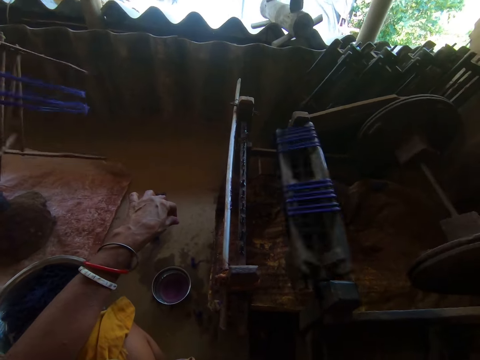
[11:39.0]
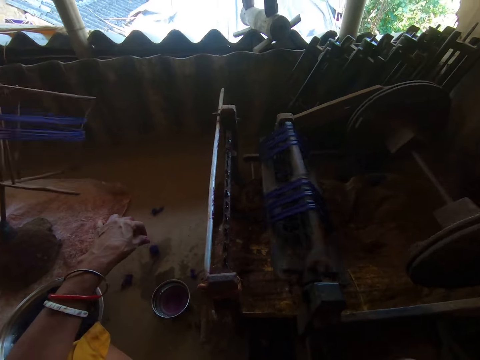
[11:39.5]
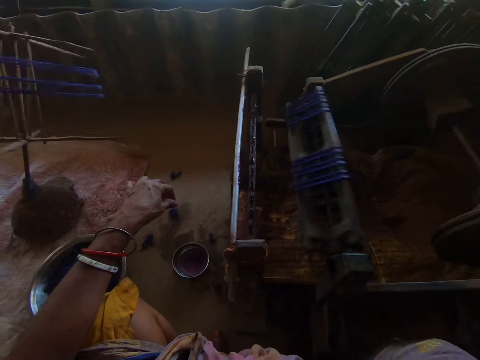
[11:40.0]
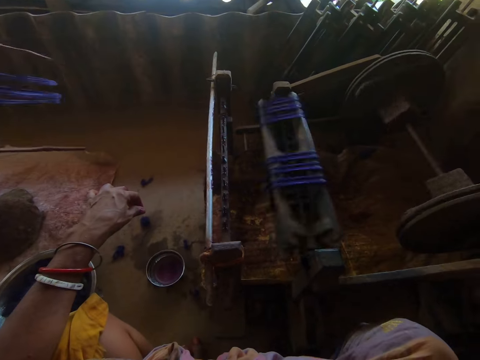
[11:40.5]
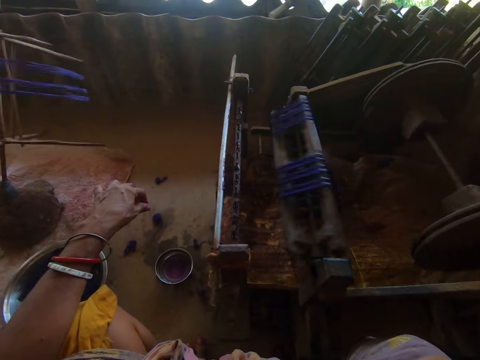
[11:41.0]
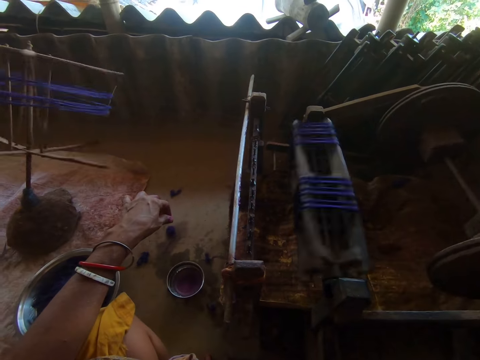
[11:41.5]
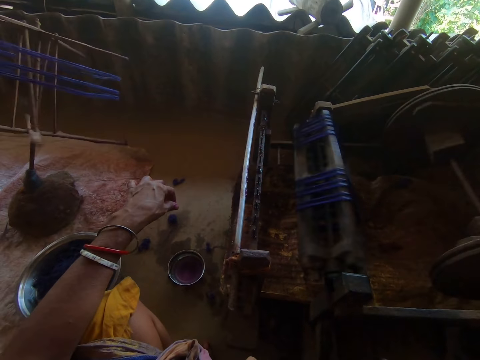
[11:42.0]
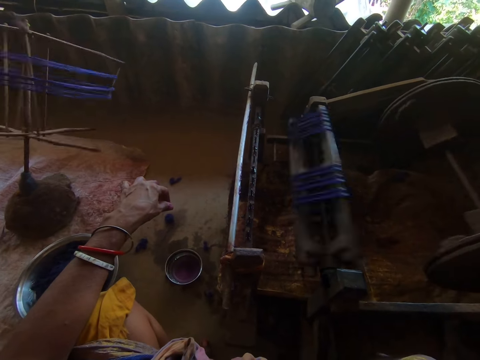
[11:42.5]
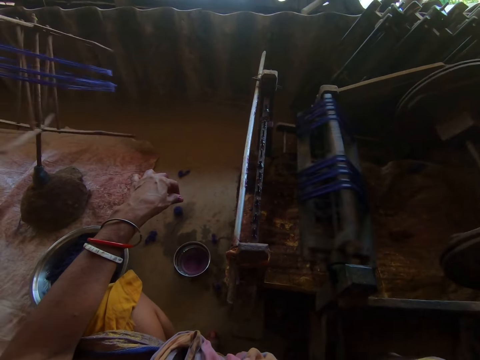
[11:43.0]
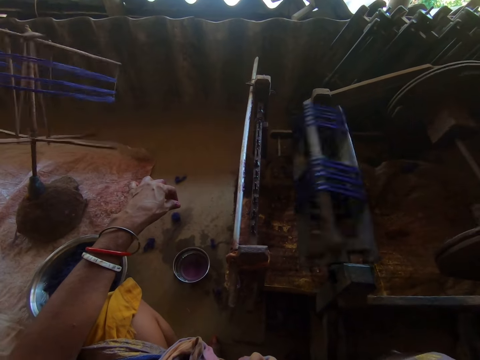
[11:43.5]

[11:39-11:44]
The camera wearer operates a weaving machine.

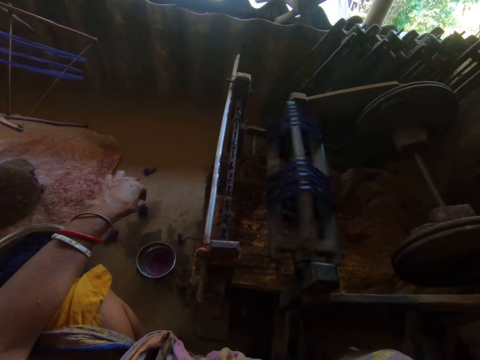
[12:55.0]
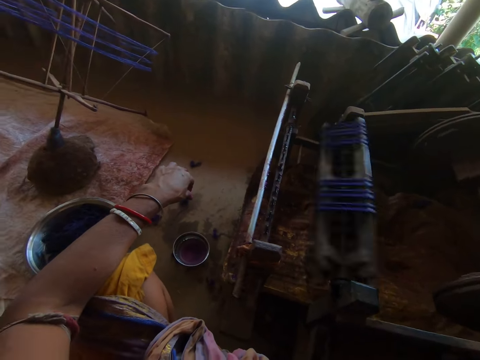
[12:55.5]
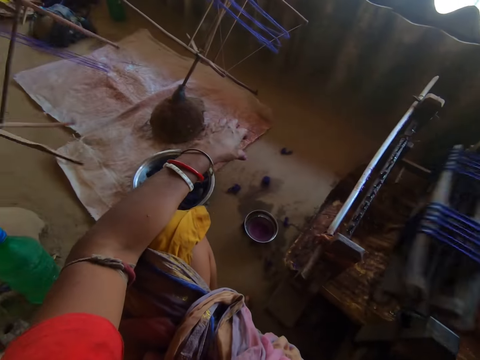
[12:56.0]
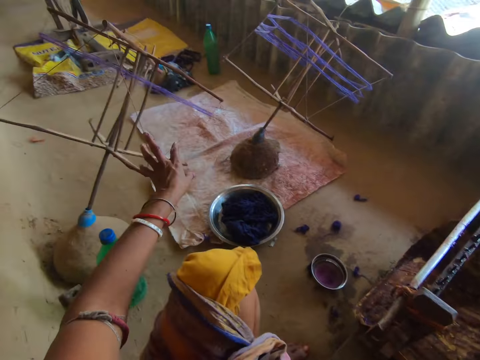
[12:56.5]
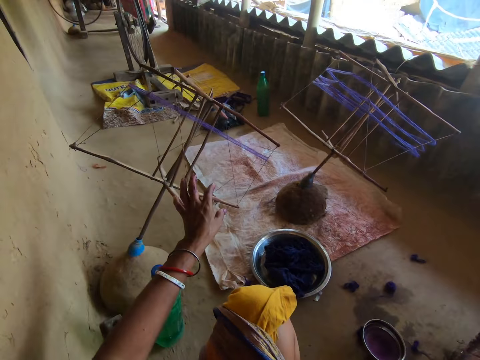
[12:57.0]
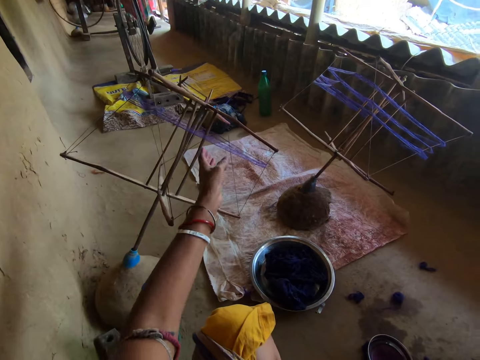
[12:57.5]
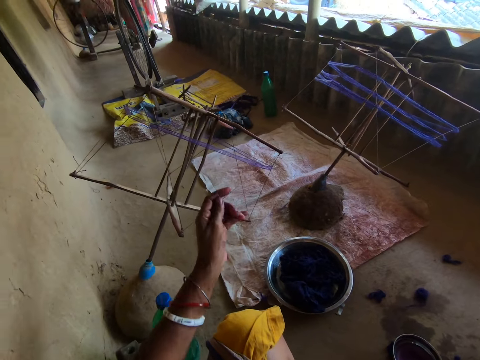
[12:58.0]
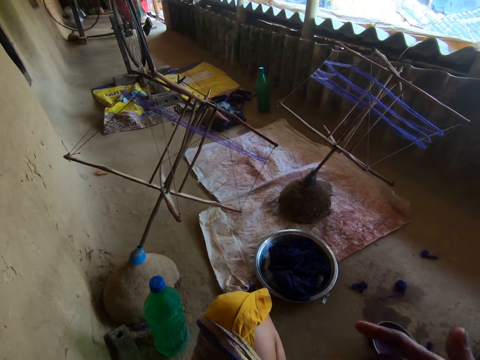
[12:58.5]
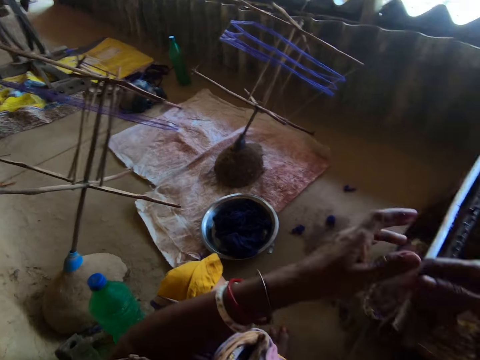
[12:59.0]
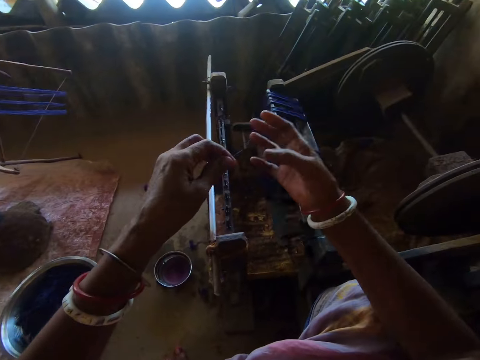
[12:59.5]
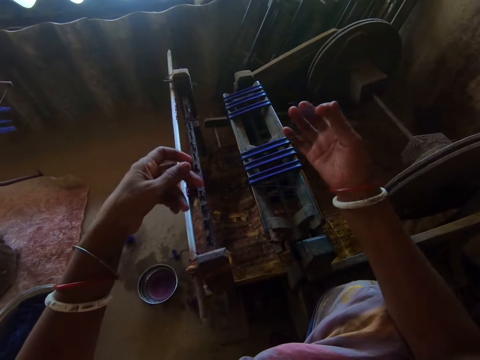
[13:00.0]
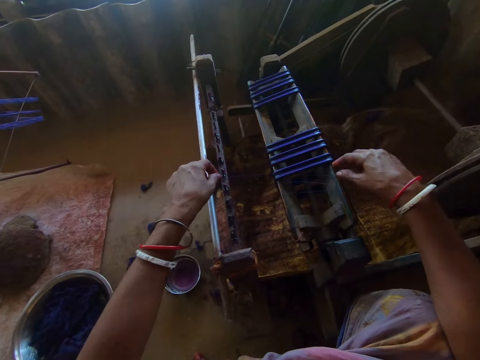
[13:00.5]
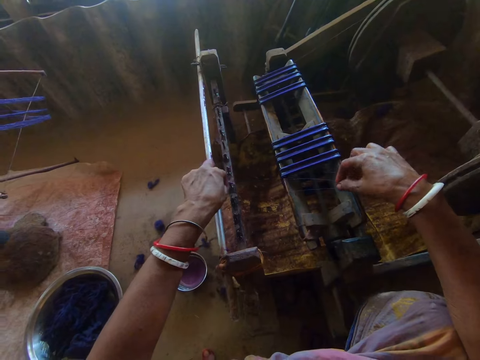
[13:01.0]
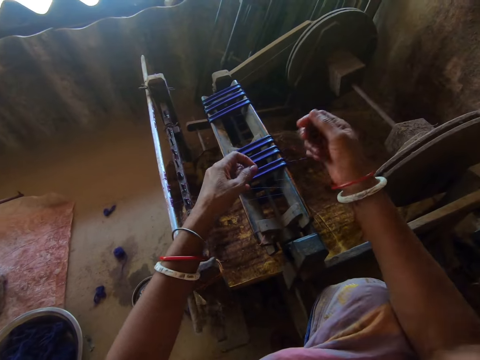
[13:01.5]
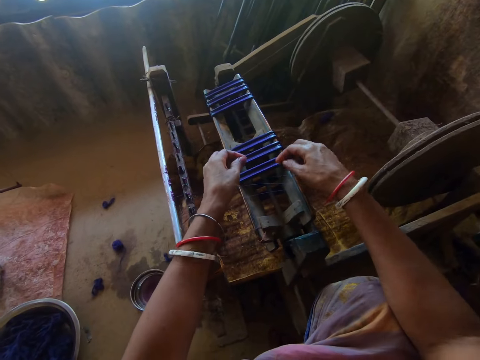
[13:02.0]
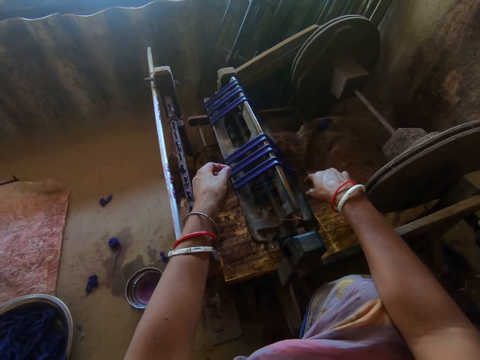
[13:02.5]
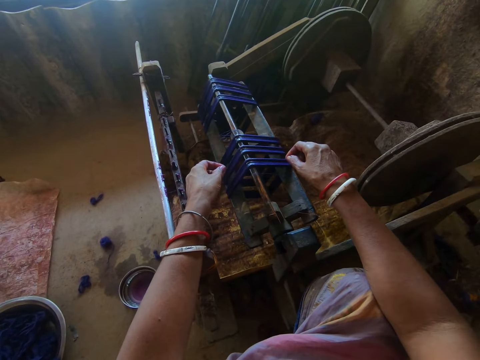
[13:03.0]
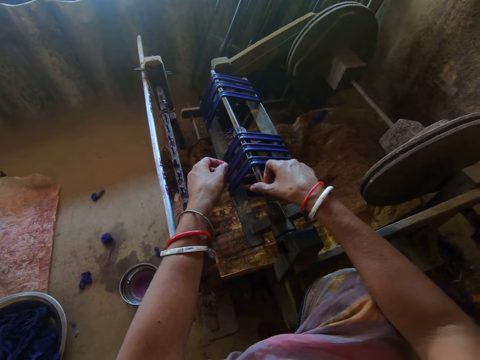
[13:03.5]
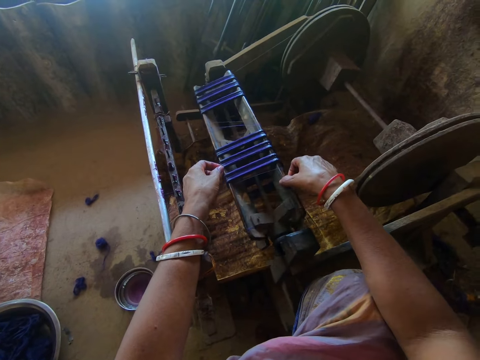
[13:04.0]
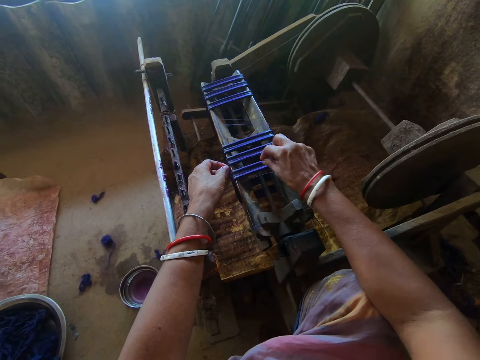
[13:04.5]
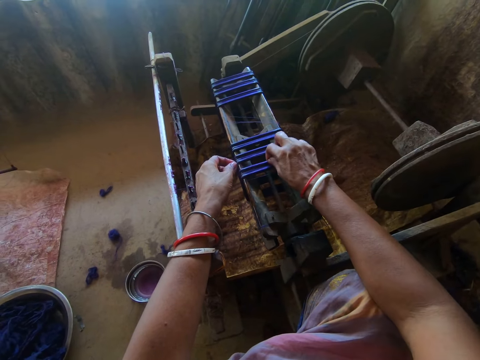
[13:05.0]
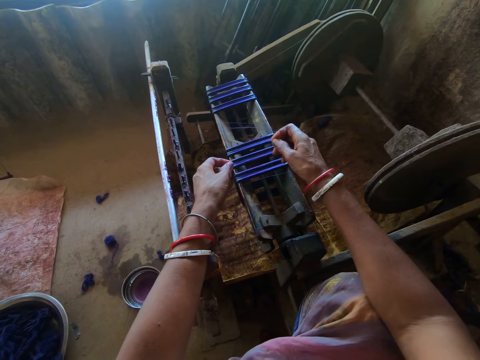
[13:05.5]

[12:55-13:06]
The camera wearer adjusts the thread. They touch the thread. They adjust the weaving machine. They rotate a machine part. They pick the thread.

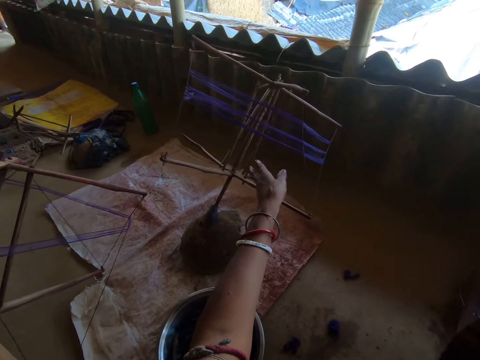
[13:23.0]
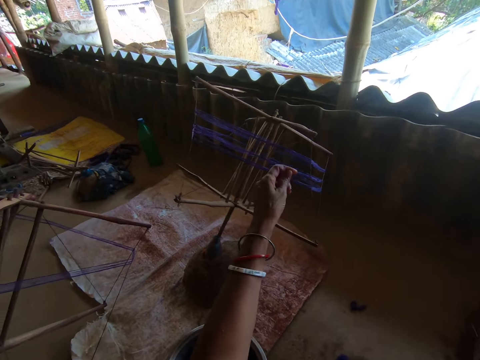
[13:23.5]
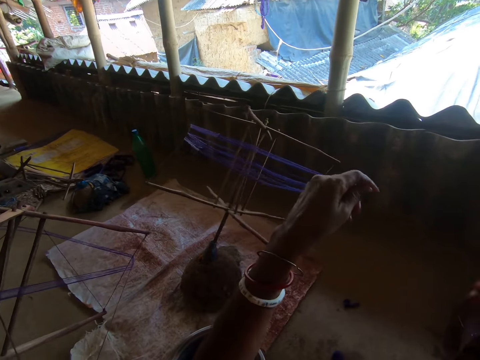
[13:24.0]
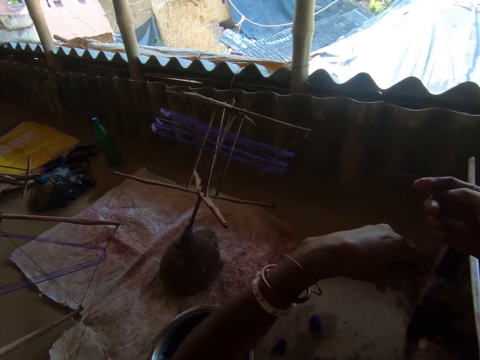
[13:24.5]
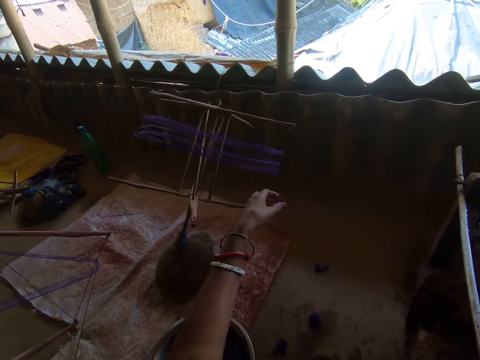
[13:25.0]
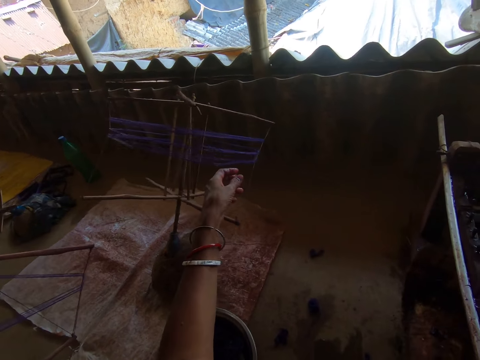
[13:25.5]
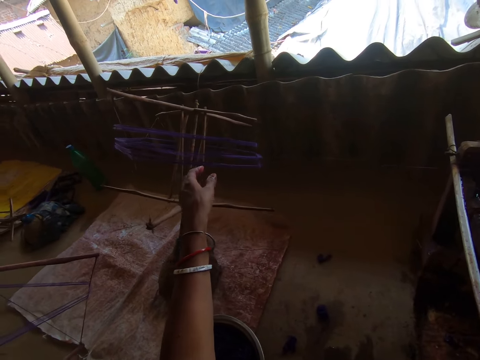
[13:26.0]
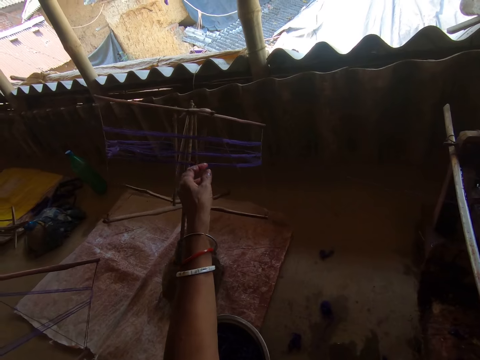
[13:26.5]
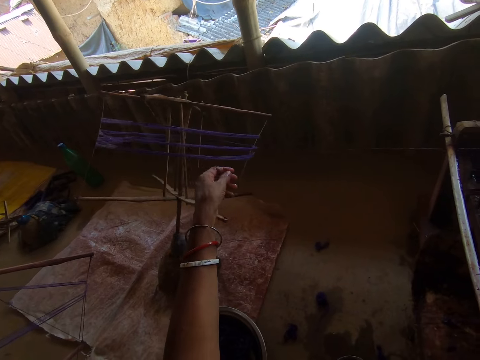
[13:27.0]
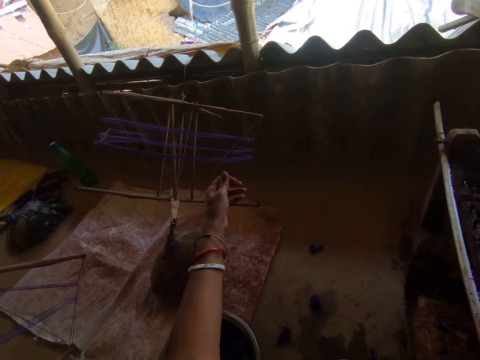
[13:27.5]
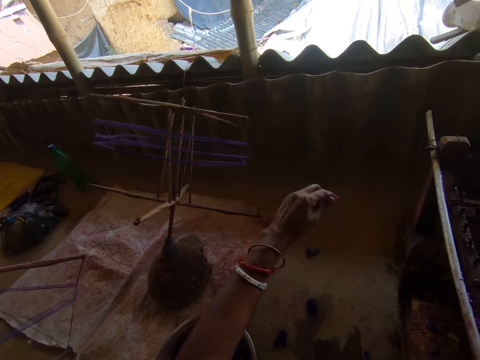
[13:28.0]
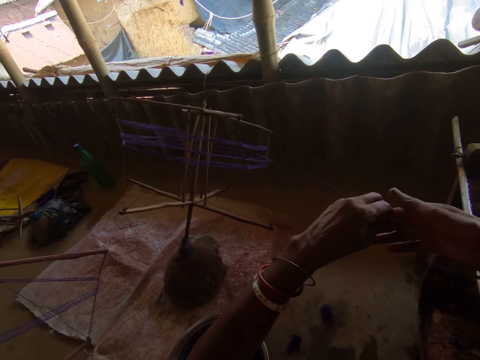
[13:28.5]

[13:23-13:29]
The camera wearer touches the thread and adjusts the thread.

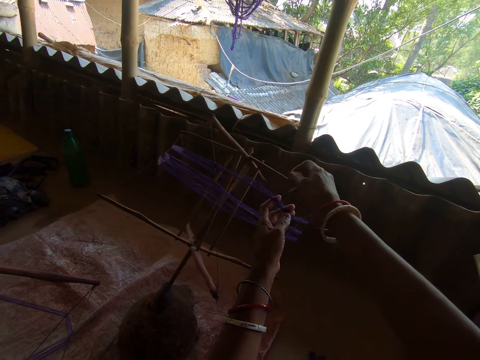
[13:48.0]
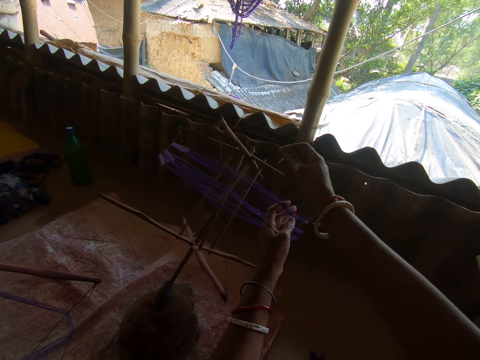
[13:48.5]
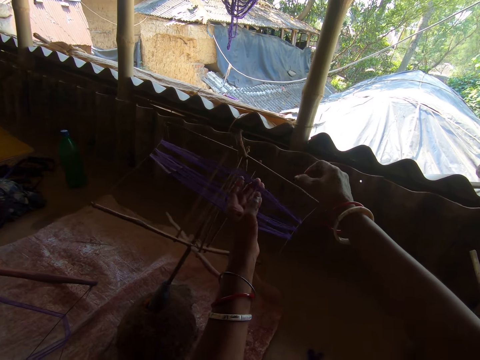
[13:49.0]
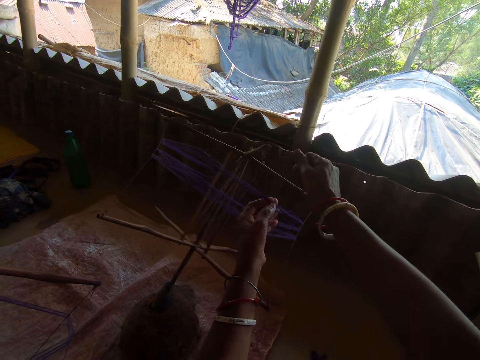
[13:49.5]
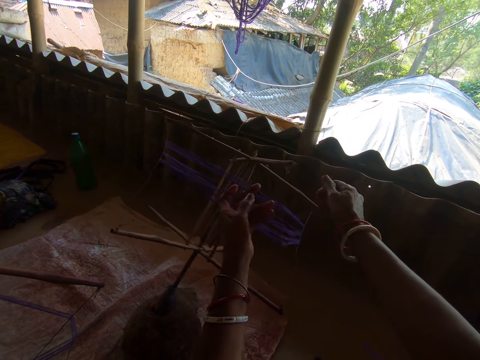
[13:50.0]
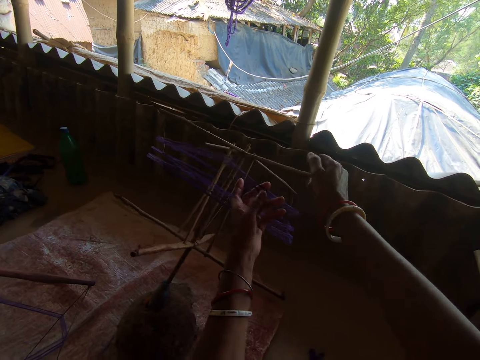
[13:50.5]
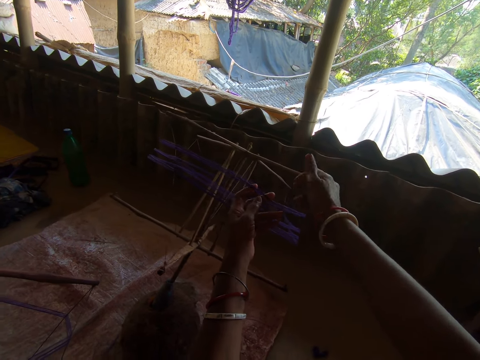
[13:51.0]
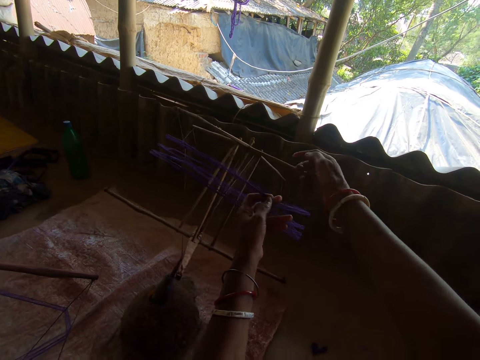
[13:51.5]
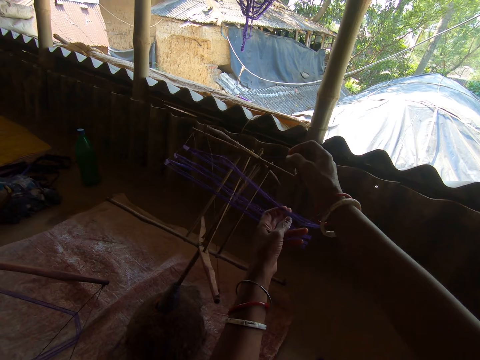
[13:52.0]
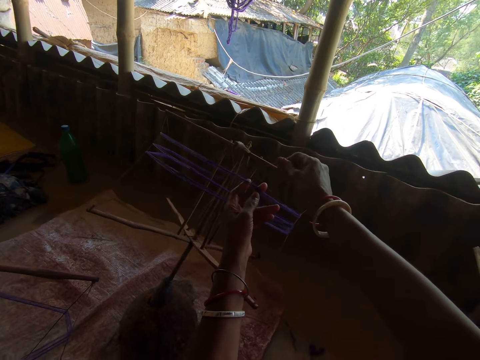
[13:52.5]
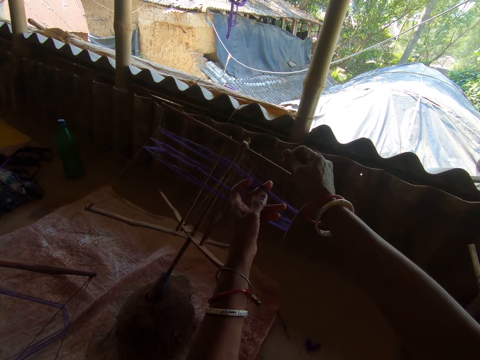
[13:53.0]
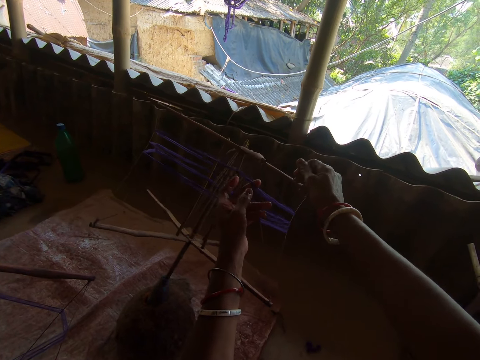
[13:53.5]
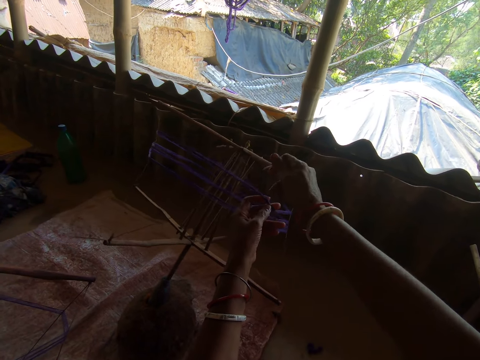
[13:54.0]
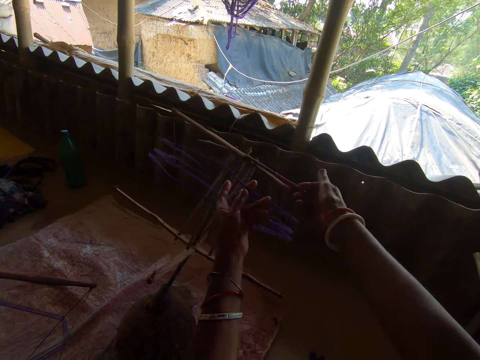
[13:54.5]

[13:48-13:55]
The camera wearer rotates something.
